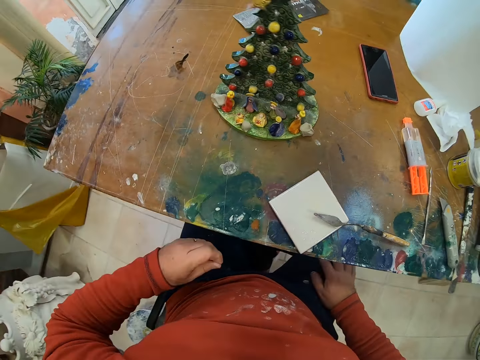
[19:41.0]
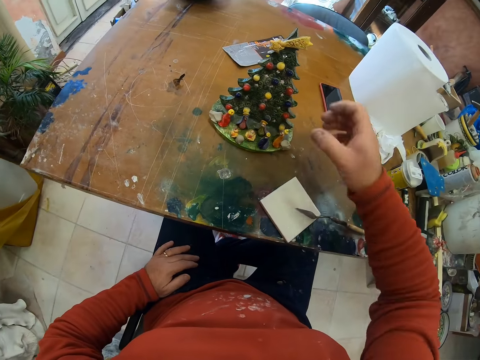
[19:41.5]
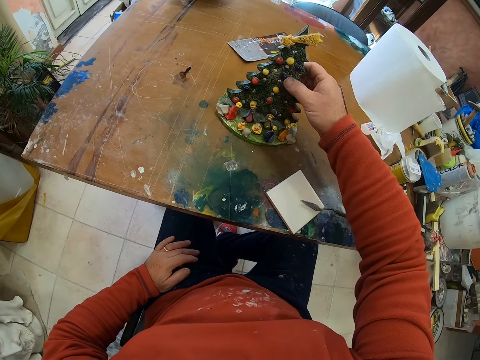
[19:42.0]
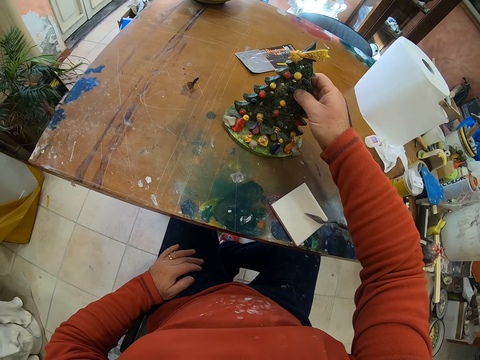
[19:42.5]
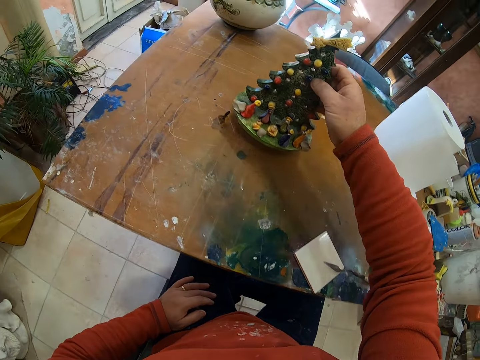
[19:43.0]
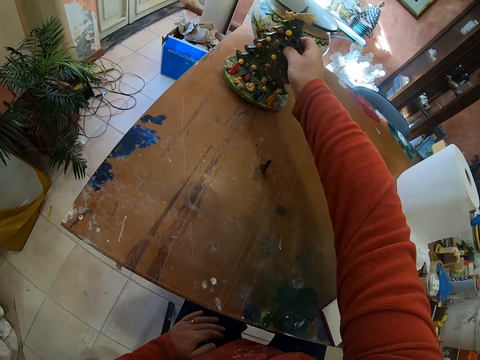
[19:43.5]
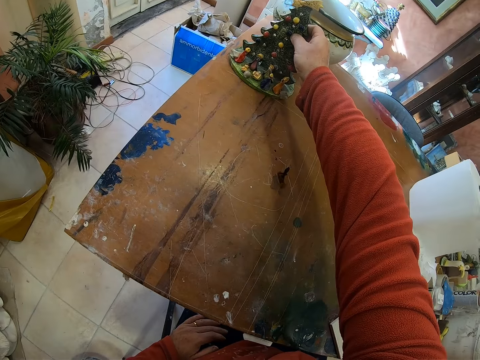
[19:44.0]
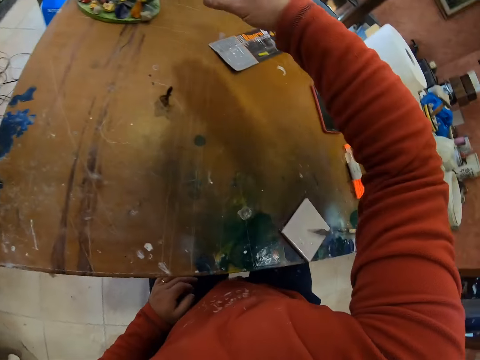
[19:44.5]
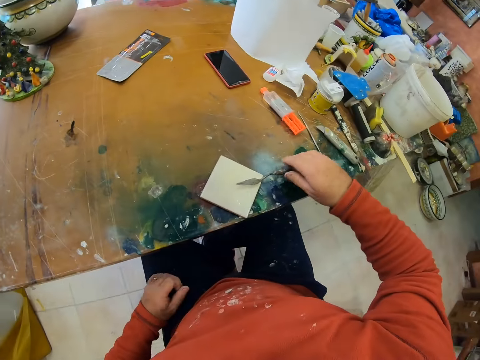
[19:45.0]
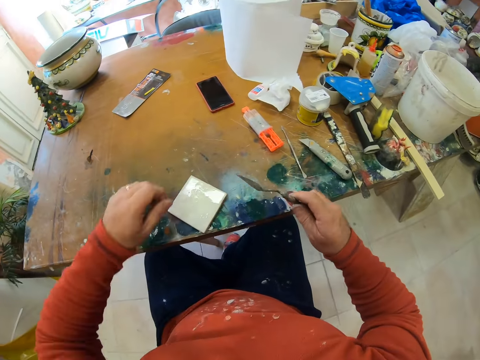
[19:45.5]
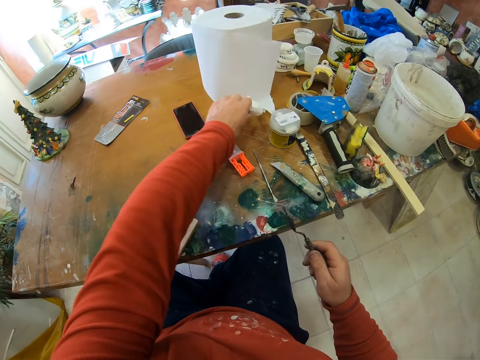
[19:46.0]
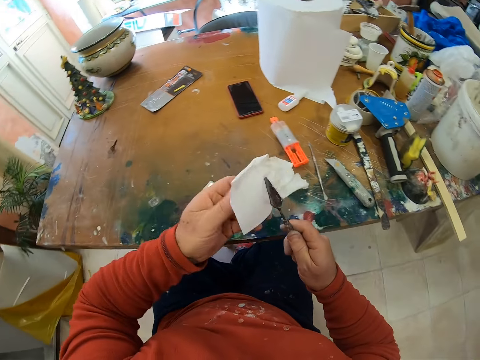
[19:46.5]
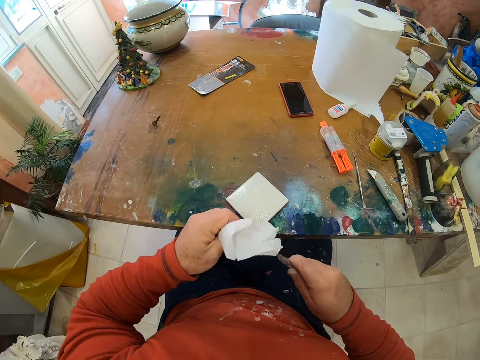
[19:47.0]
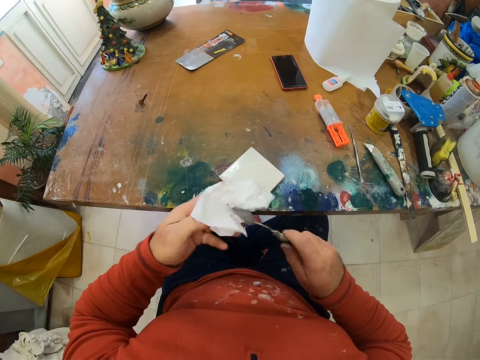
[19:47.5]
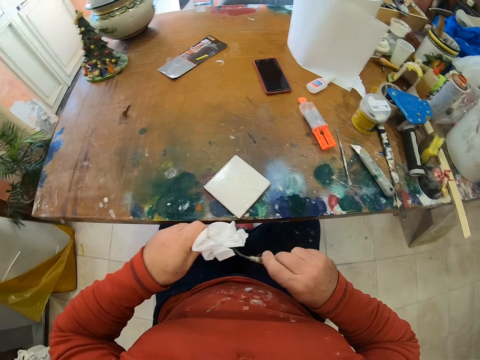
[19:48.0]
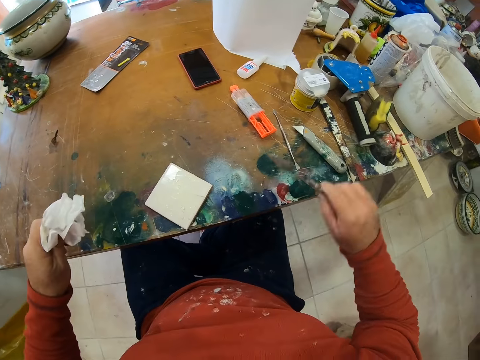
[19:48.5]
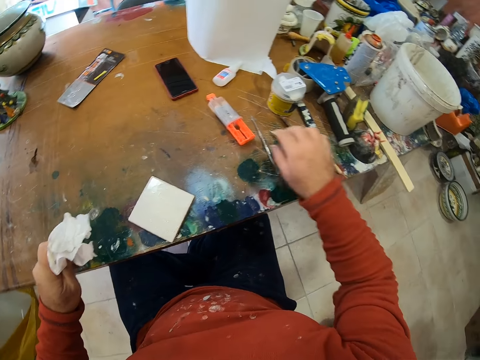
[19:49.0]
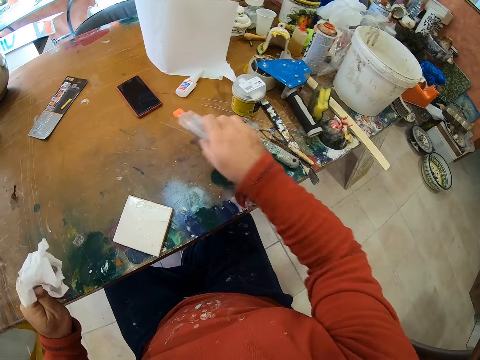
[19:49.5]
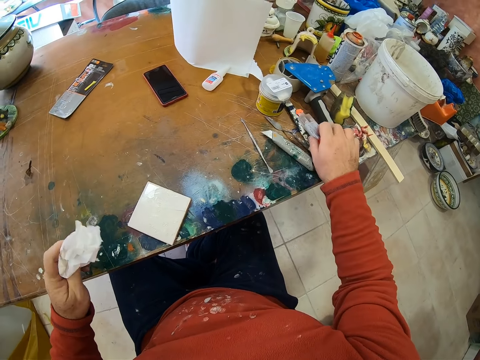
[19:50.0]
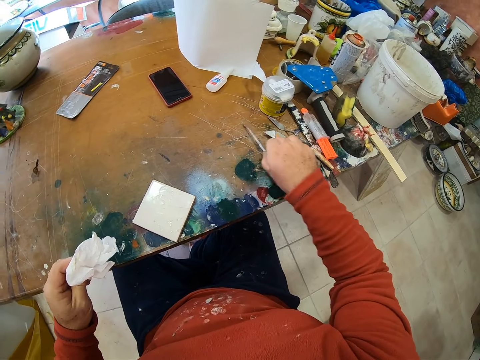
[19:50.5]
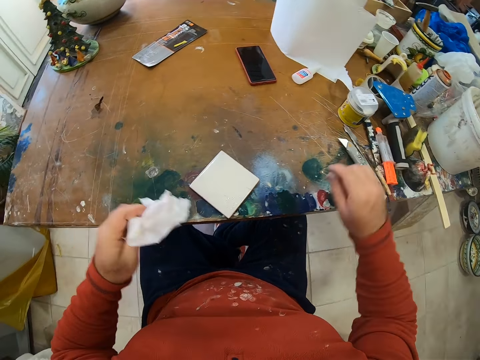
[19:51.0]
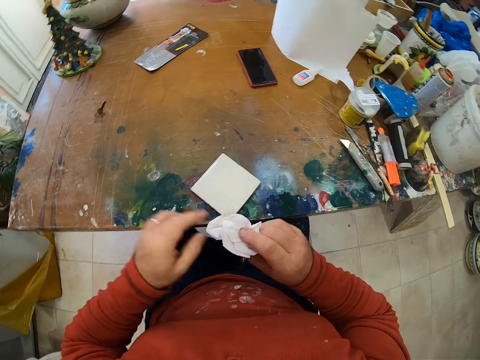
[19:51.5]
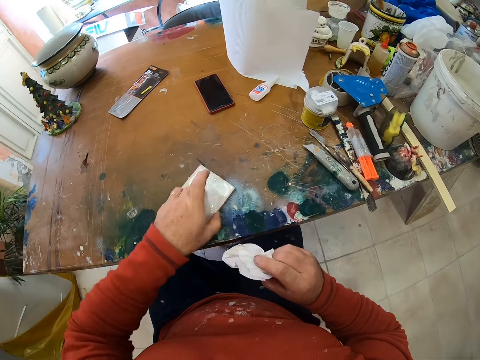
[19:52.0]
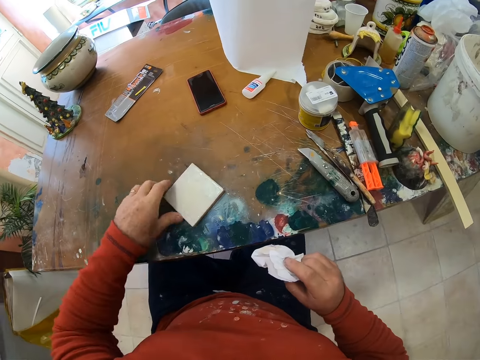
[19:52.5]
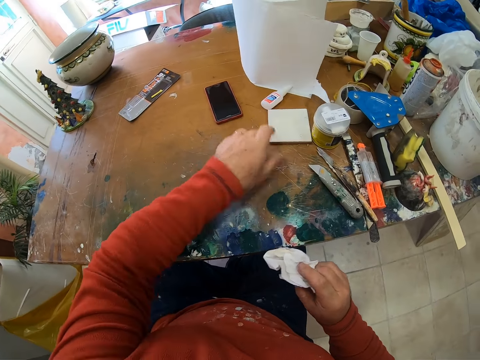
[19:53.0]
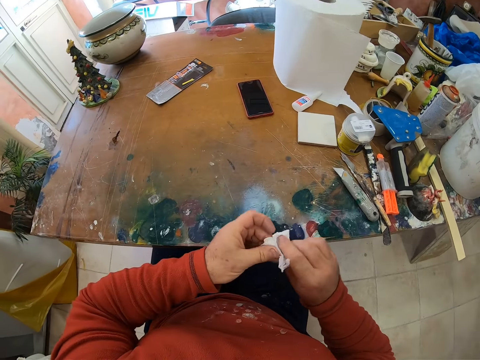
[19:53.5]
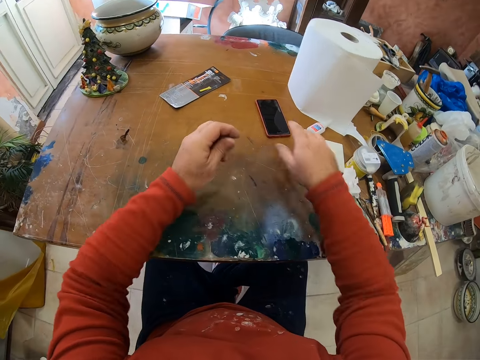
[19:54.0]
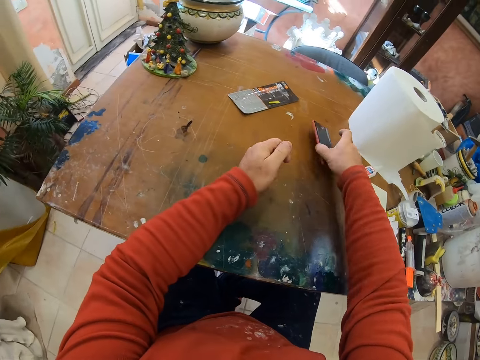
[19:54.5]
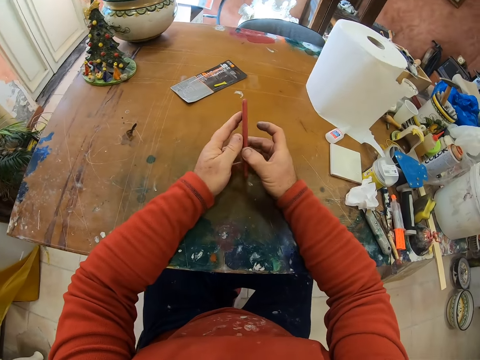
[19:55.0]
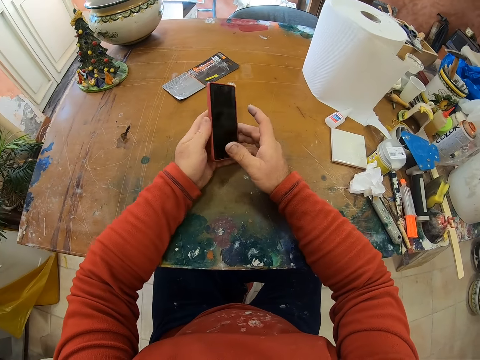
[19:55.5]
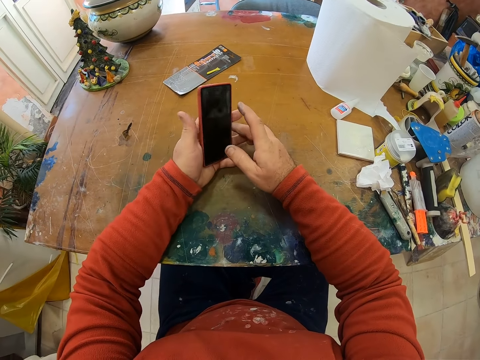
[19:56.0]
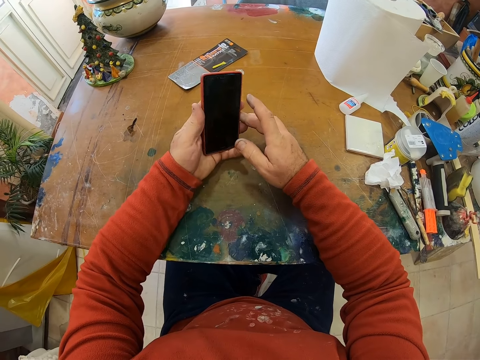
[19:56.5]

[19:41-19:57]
The camera wearer picks the flower. They place the flower away on the table. They pick the scooper from the table. They pick a tissue from the table. They wipe the scooper. They place the scooper on the table. They take a syringe. They put the syringe on the table. They displace a needle. They lift an object. They pick a tile from the table. They push the tile away. They throw the tissue on the table. They pick the phone from the table.

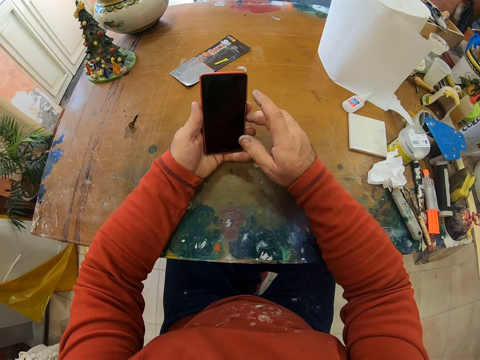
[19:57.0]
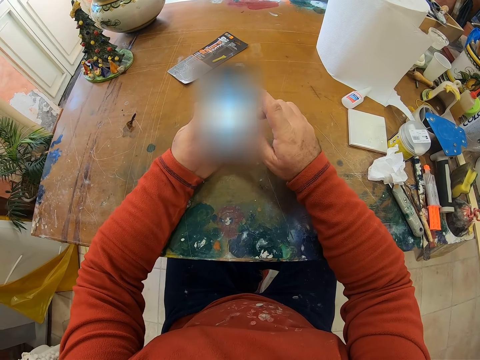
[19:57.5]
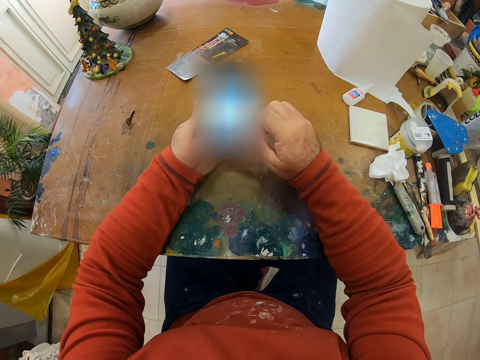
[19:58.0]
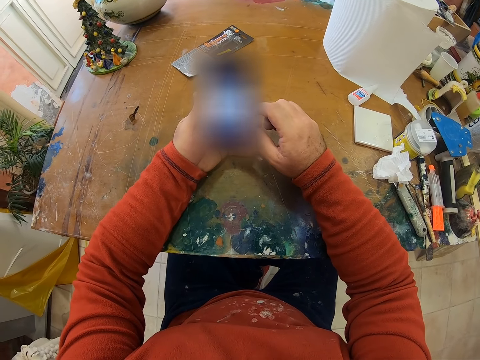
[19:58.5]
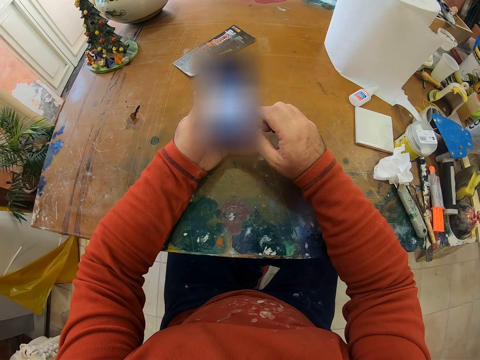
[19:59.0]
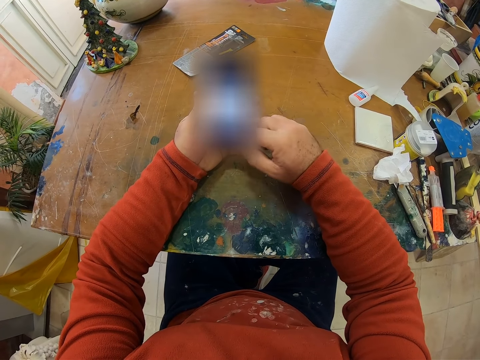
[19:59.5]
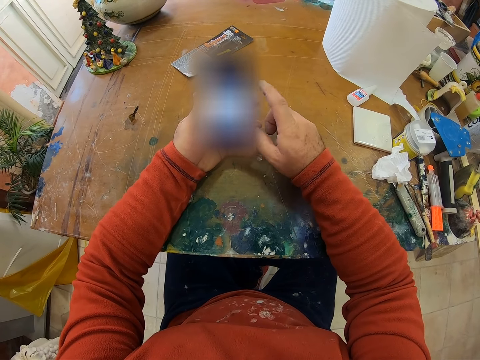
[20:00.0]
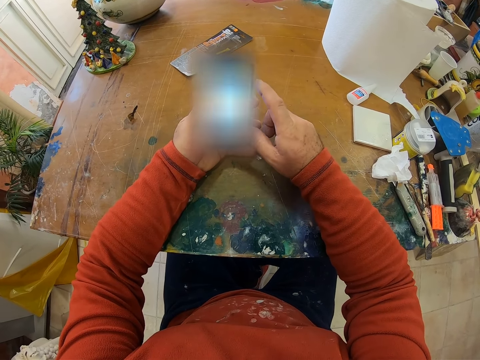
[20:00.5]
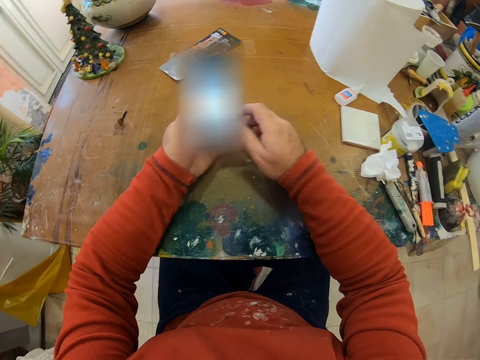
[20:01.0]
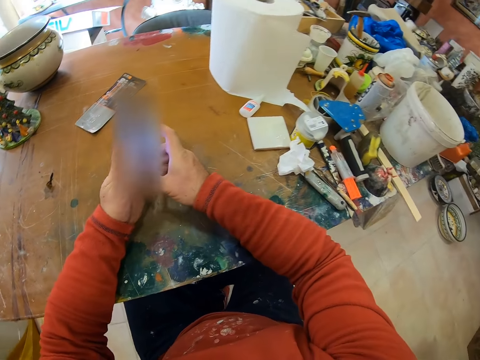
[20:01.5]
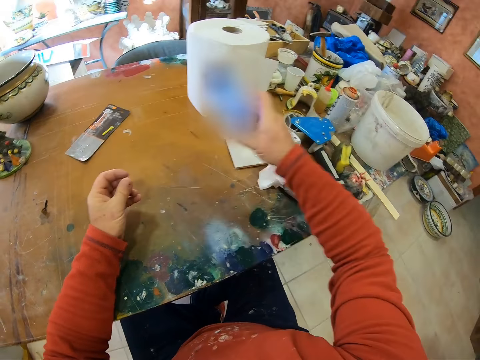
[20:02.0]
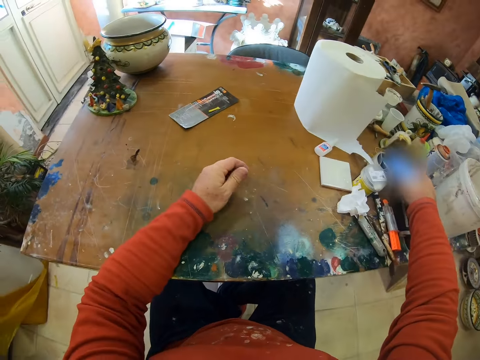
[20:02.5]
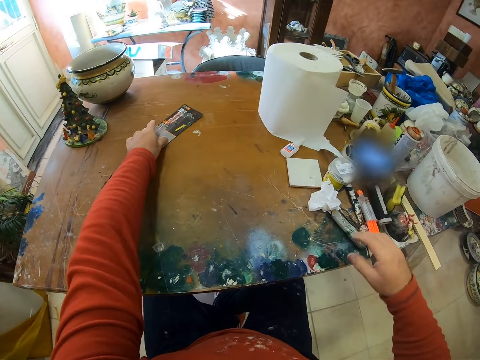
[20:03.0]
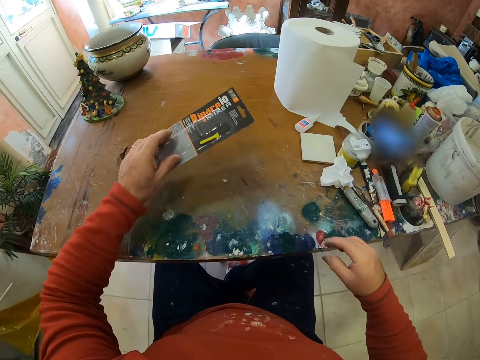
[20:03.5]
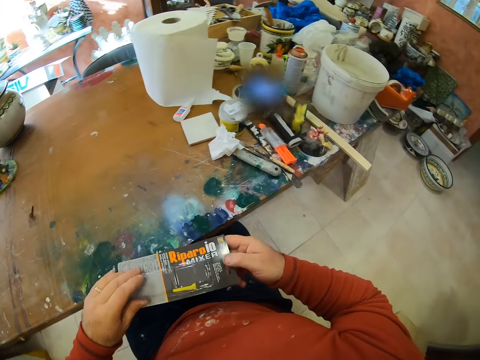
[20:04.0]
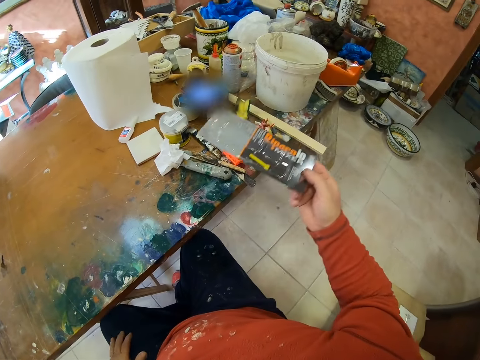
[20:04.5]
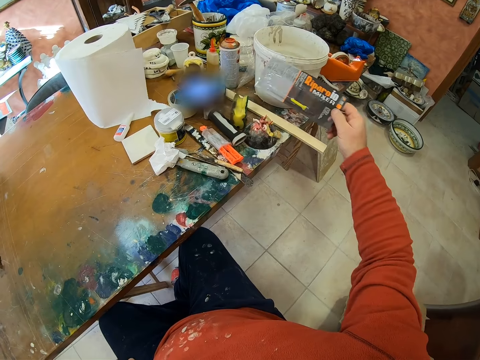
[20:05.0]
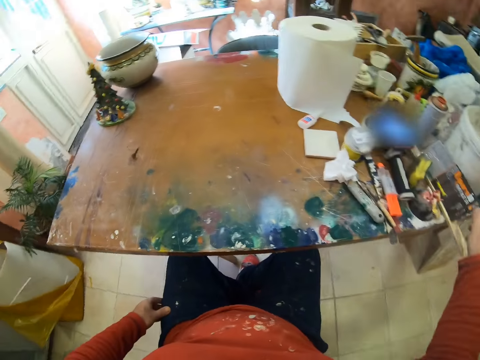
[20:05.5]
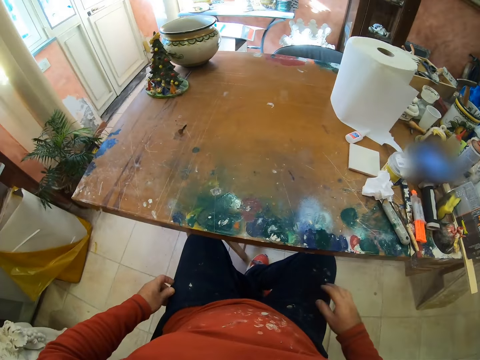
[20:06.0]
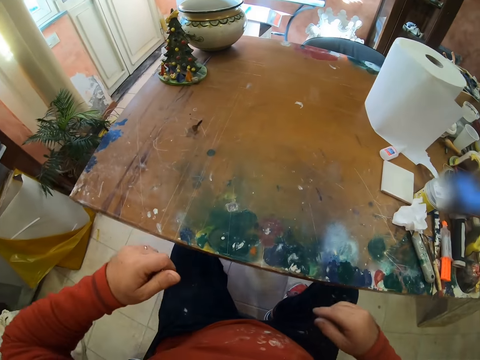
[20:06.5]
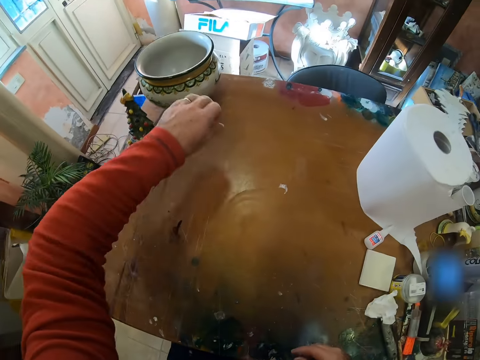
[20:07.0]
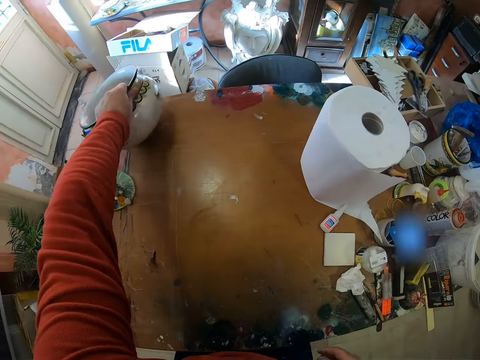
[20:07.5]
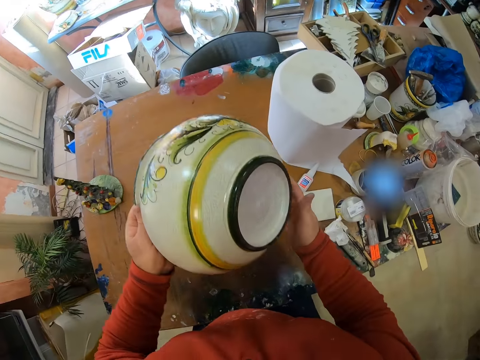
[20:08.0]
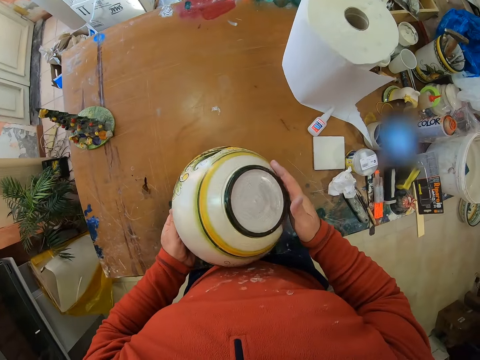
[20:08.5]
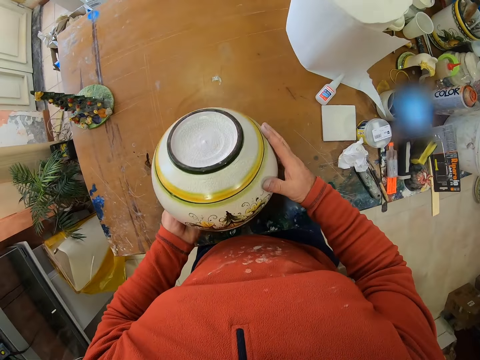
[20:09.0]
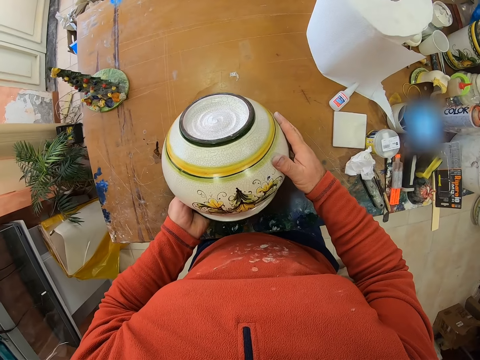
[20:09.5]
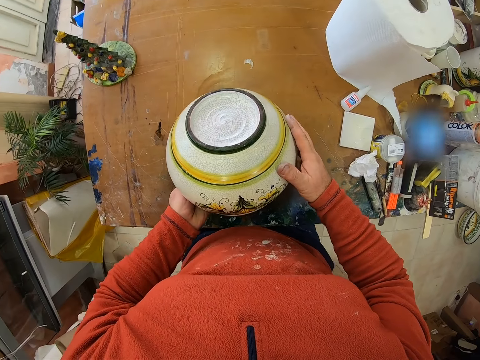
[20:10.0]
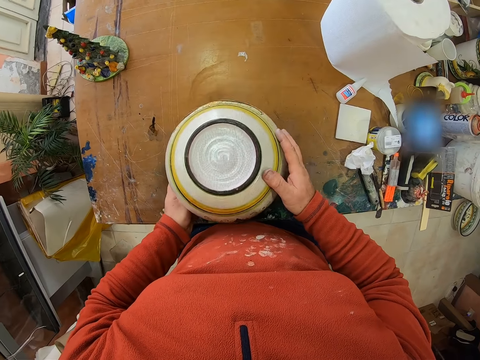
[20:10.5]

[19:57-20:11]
The camera wearer scrolls the phone. They place the phone on the table. They take a packet from the table. They put the packet on the table. They pick the ceramic vase or pot craft from the table. They hold the ceramic vase.
